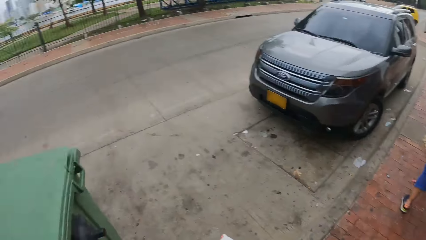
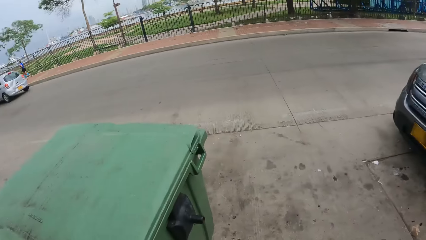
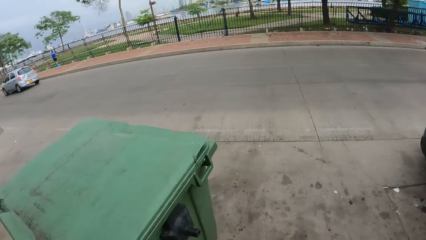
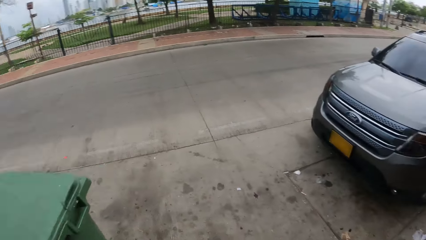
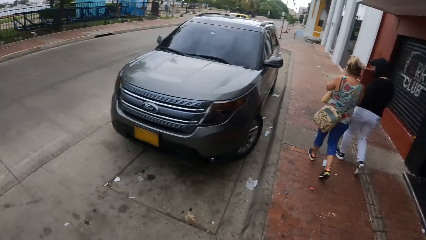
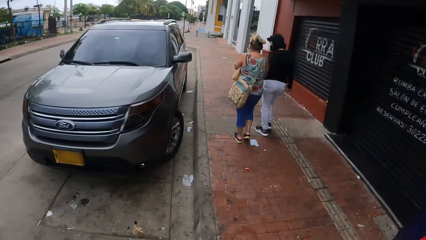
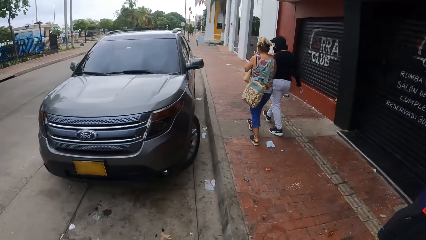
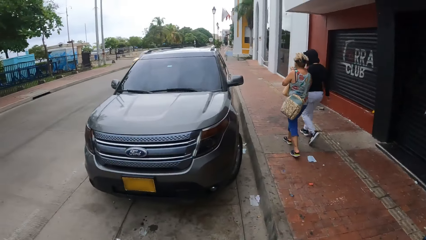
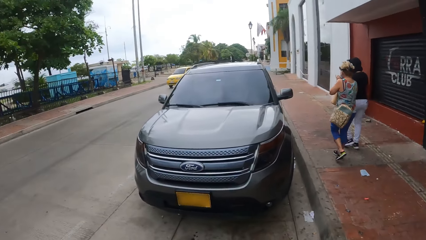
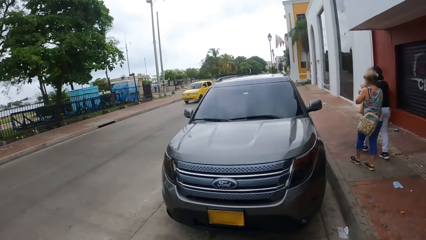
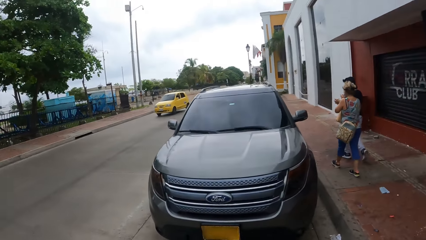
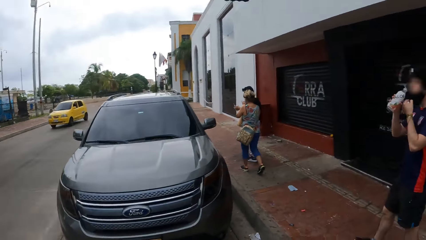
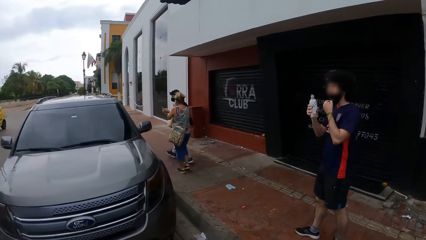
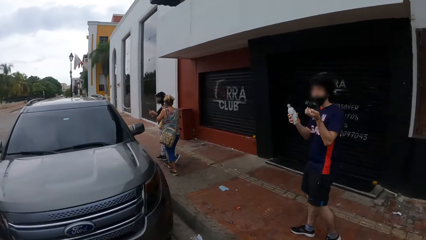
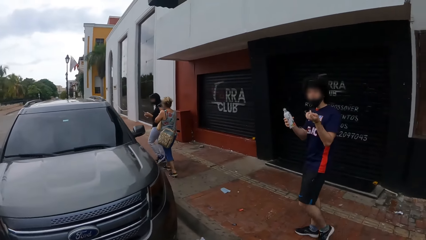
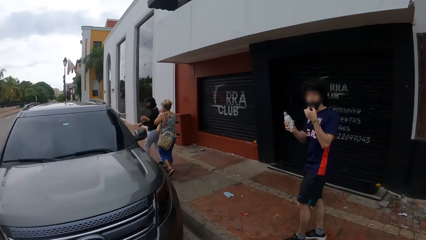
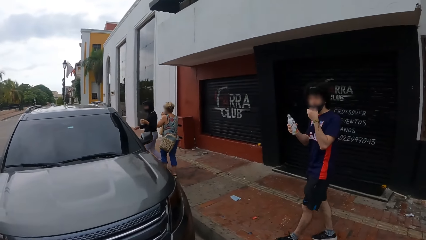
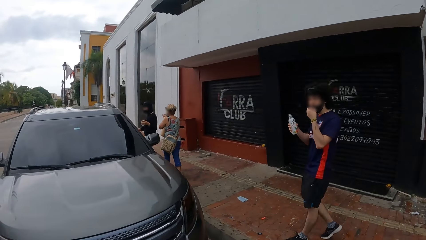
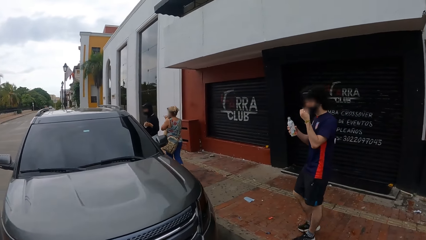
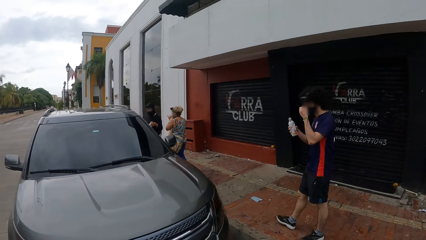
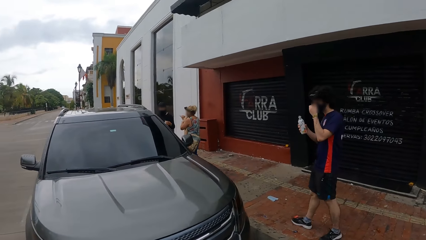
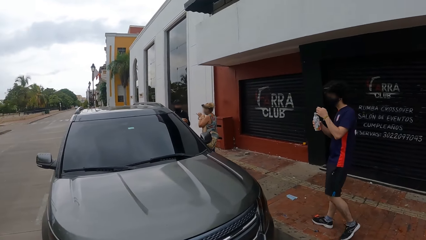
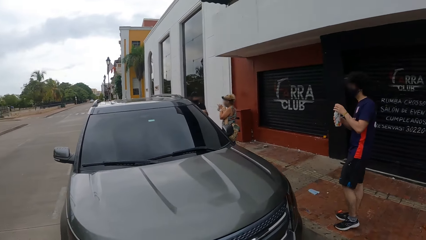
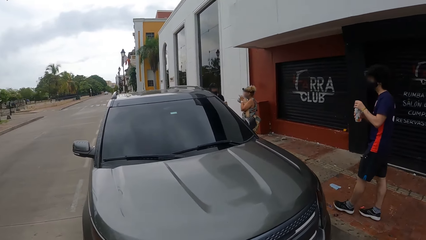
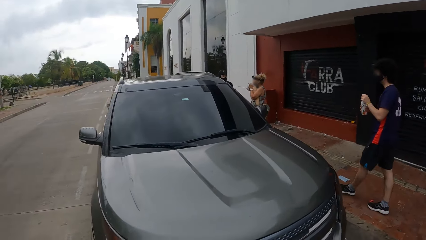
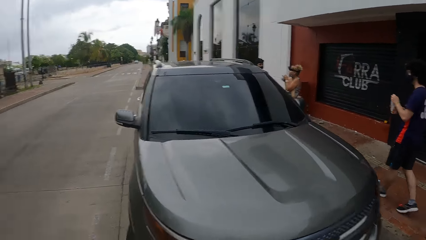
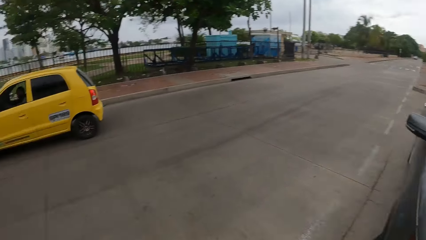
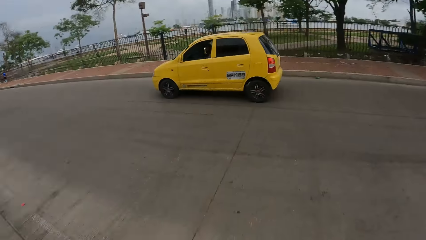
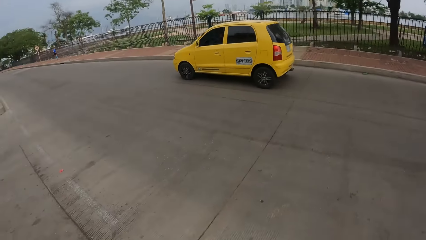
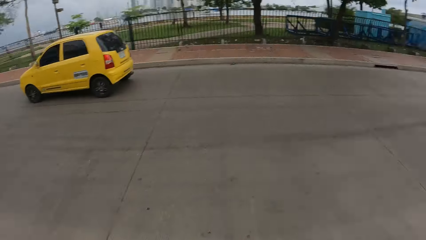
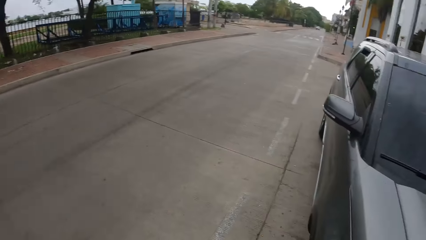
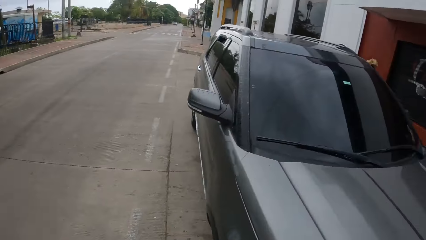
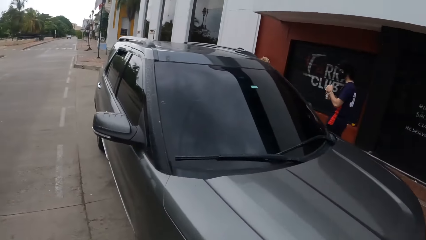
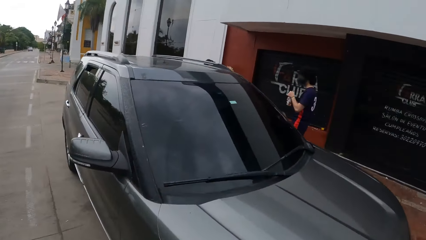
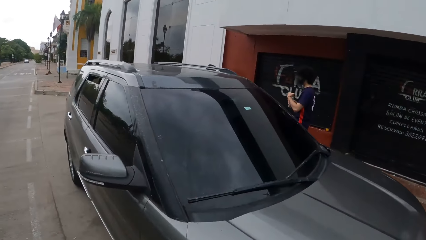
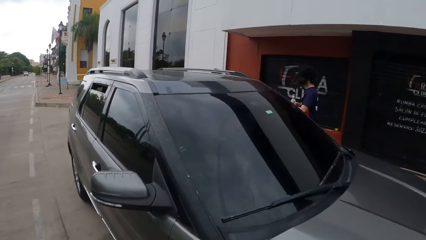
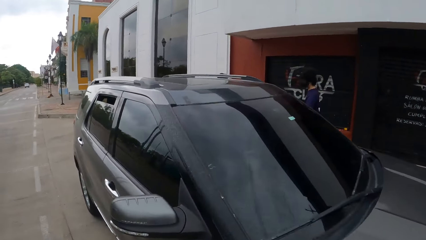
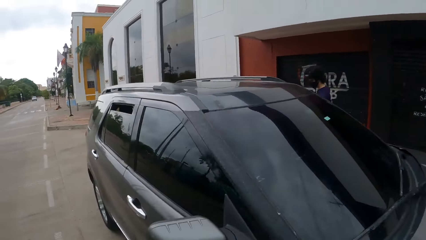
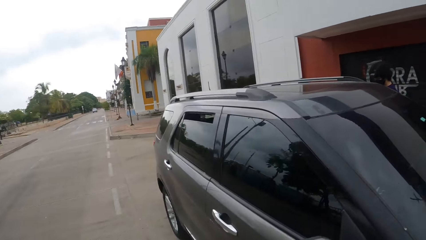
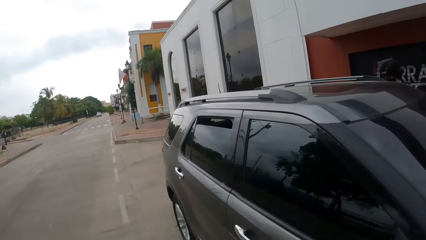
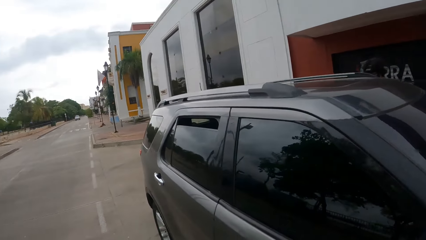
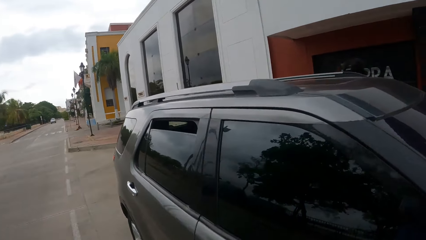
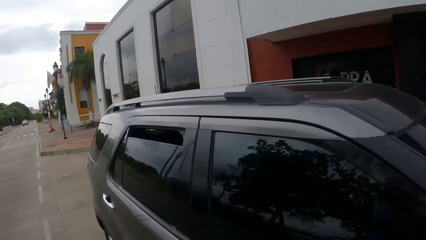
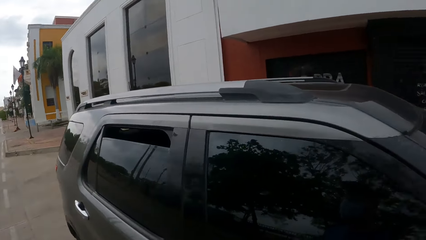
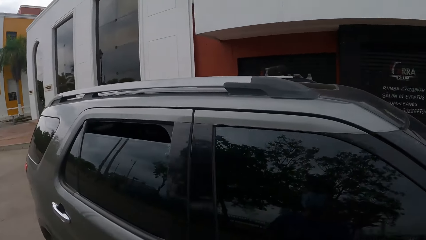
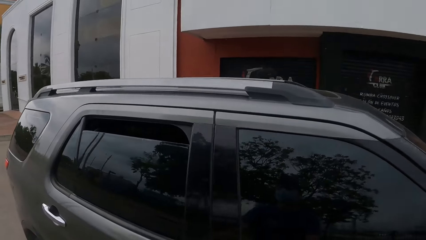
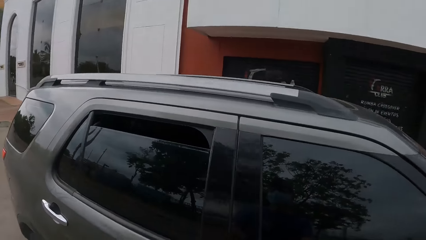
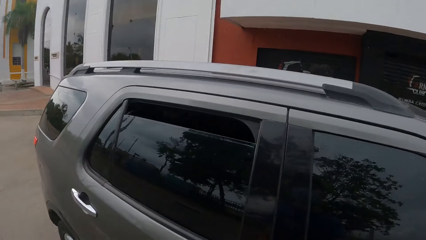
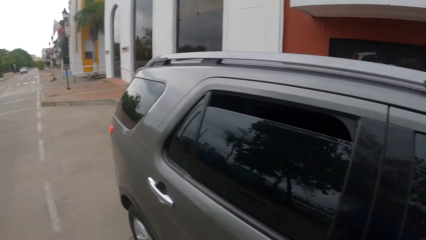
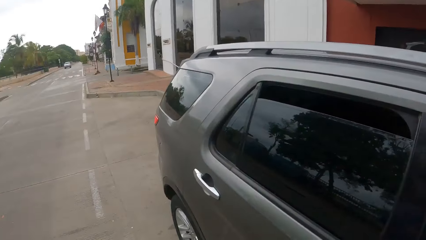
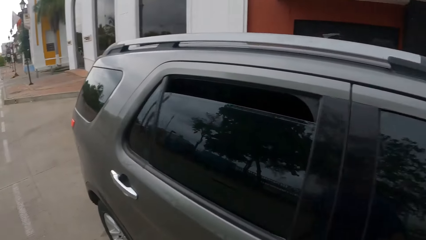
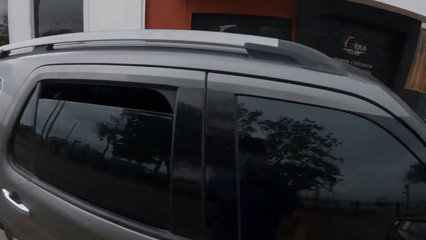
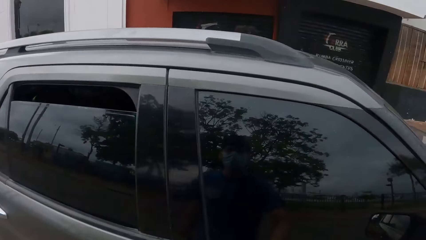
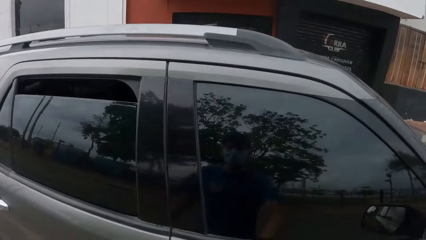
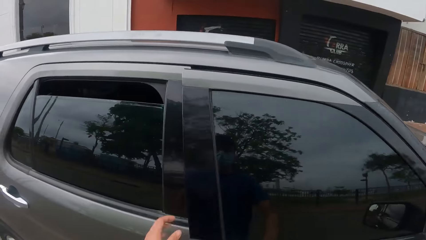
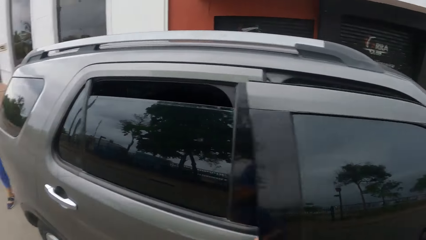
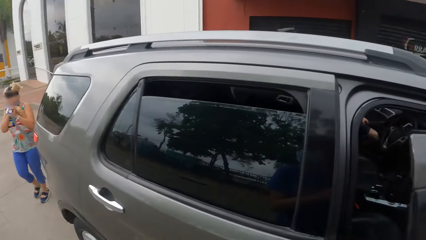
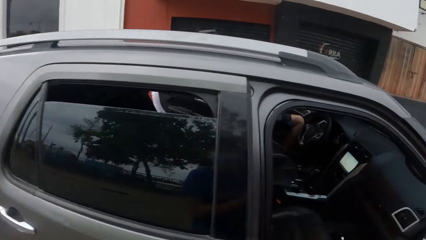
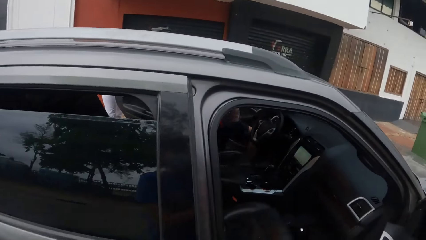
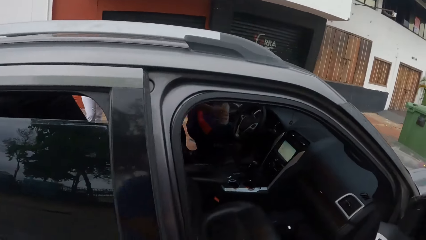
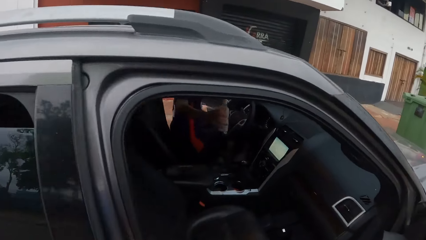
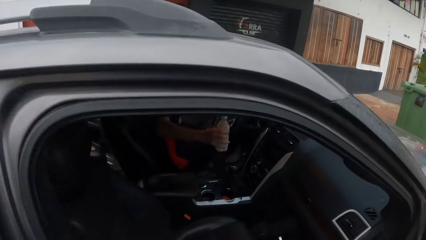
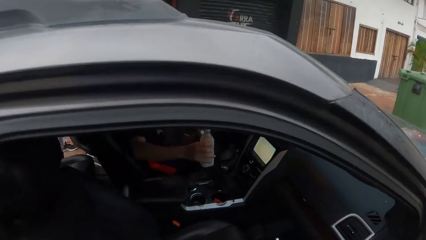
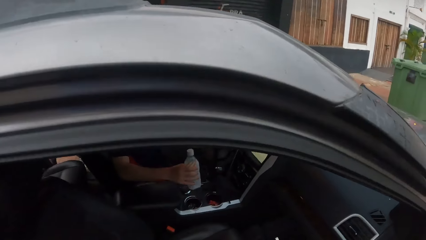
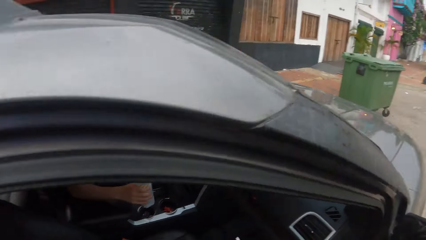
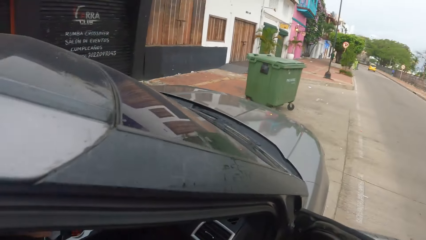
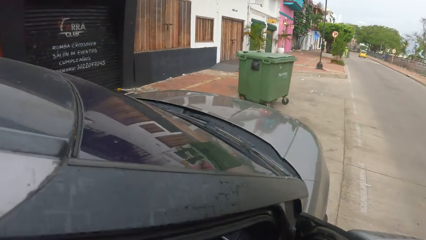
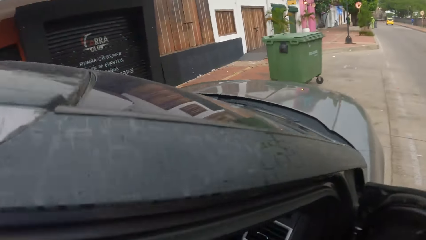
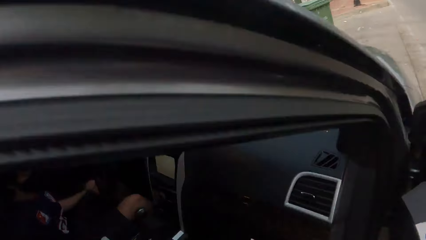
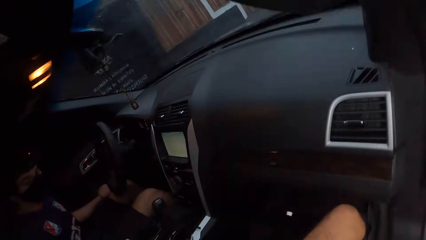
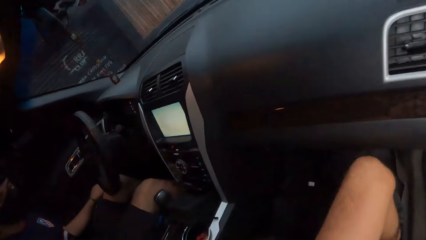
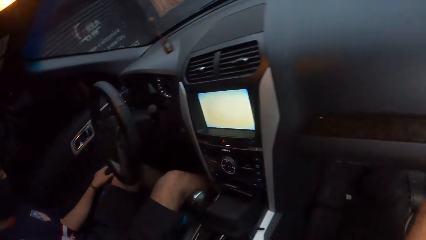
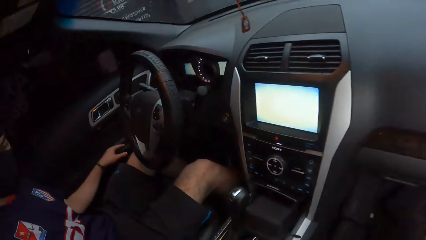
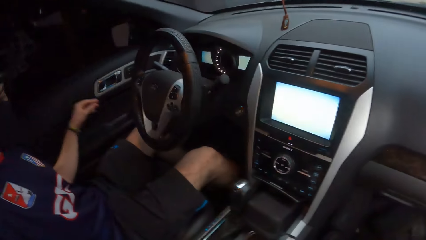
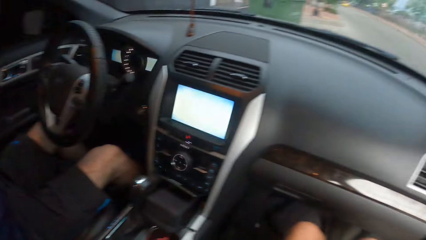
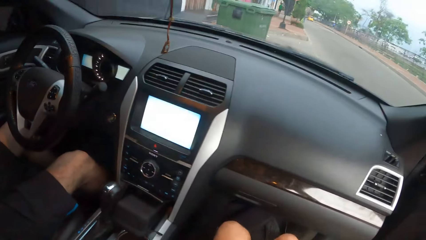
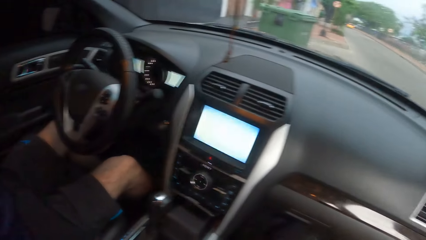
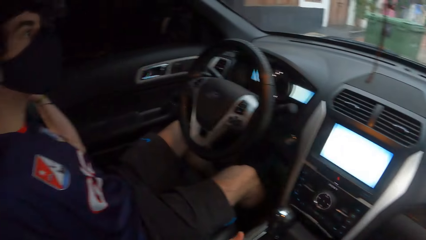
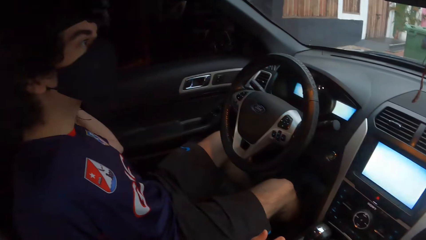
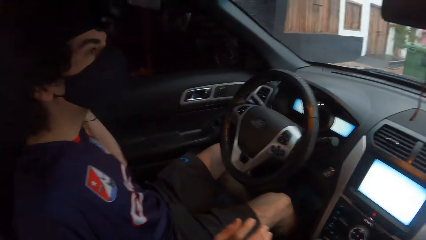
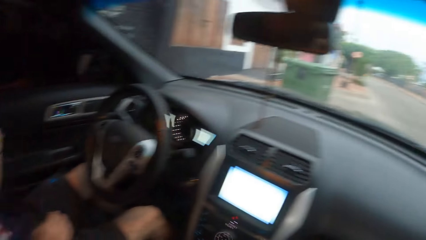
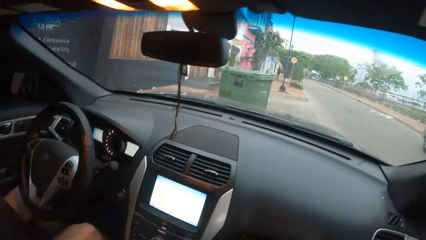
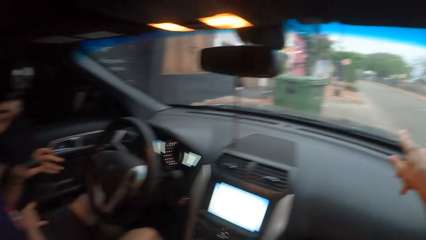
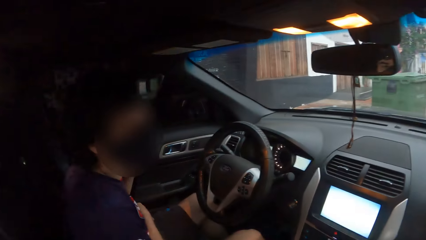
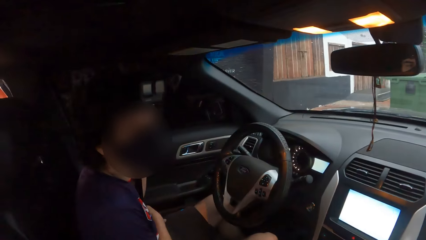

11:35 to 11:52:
The camera wearer looks around. They converse with a man. The man walks towards the vehicle. The camera wearer walks around. They open the car door. A woman opens the window of the vehicle. The man enters inside the vehicle. The camera wearer looks around. People sit in the vehicle.
